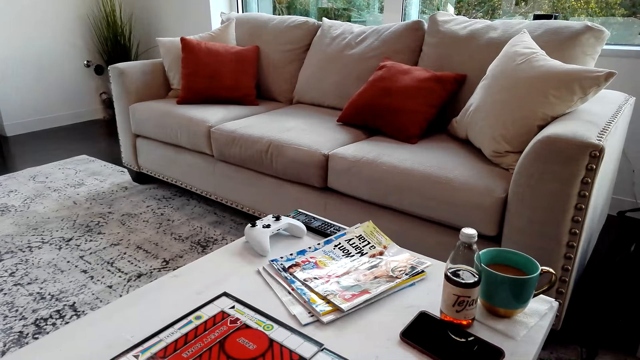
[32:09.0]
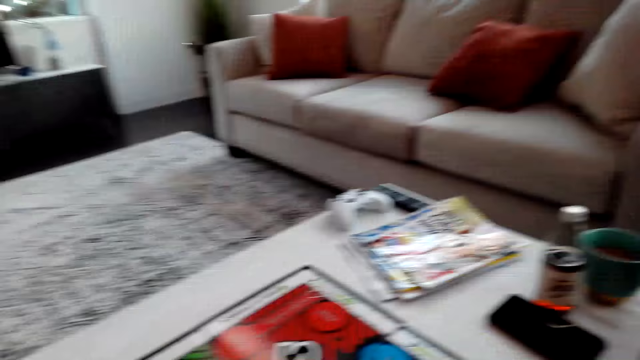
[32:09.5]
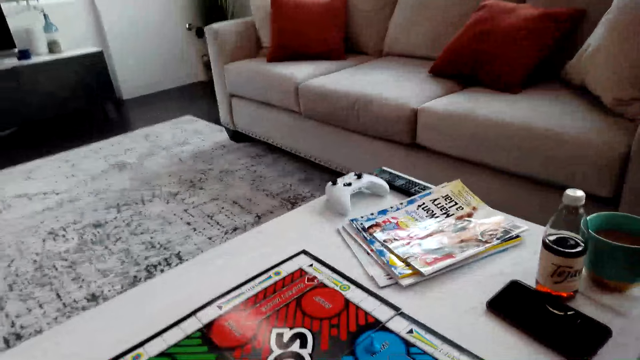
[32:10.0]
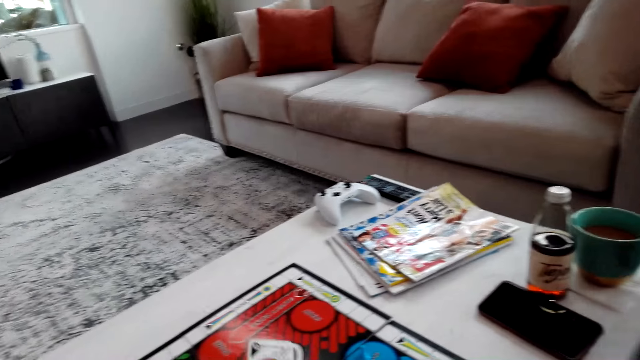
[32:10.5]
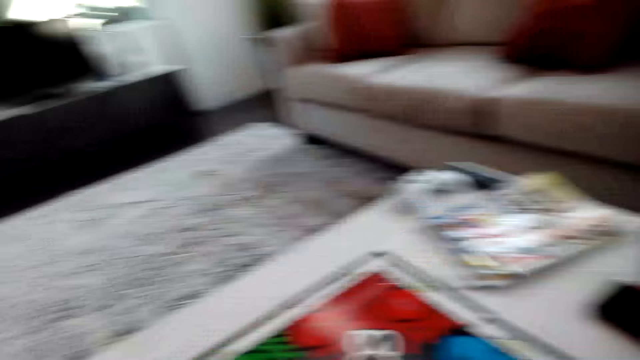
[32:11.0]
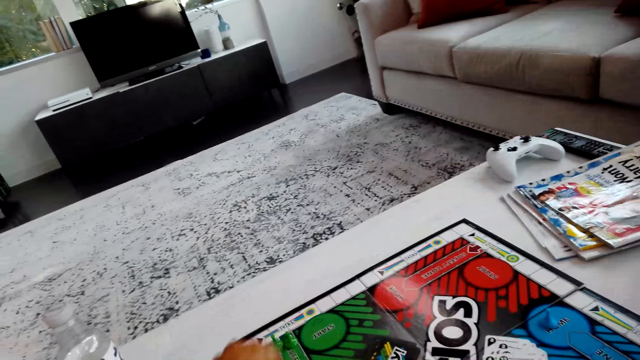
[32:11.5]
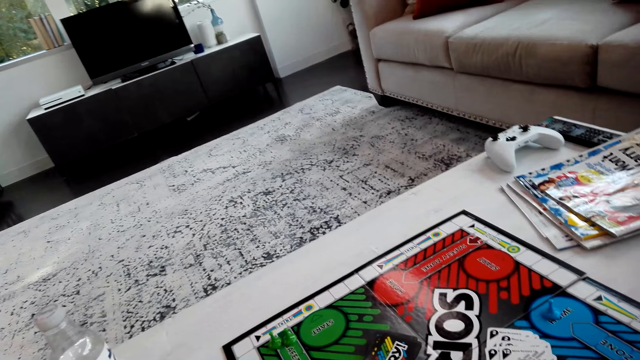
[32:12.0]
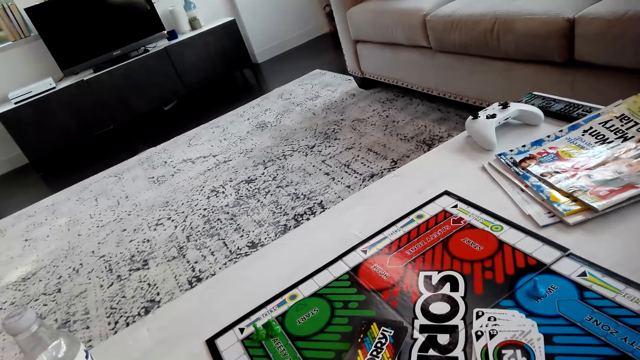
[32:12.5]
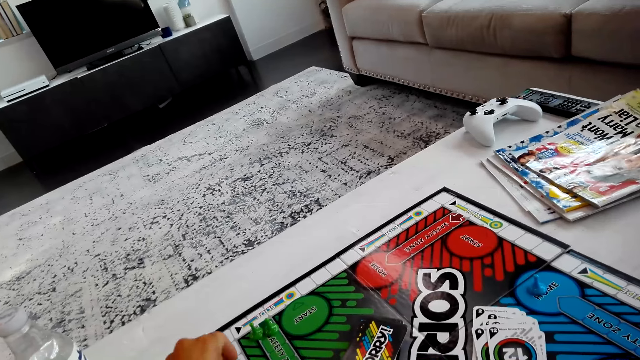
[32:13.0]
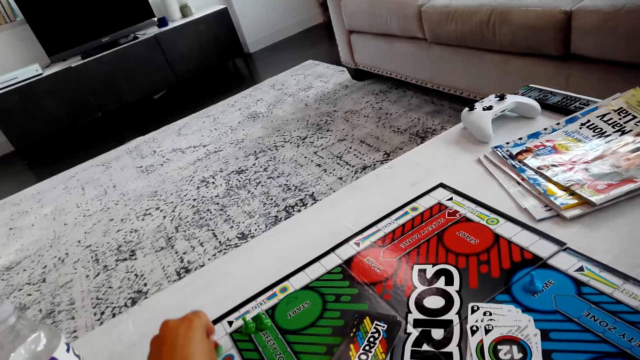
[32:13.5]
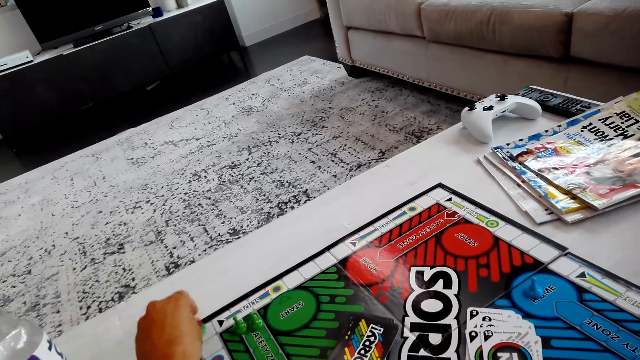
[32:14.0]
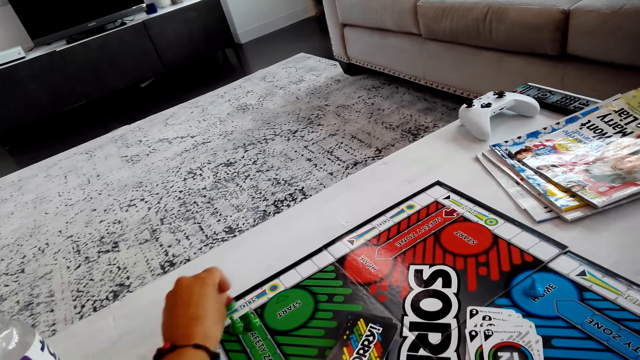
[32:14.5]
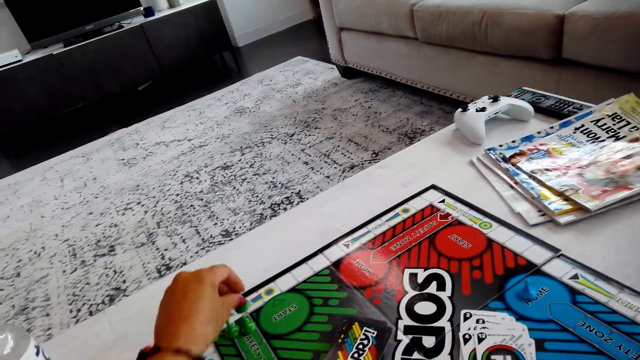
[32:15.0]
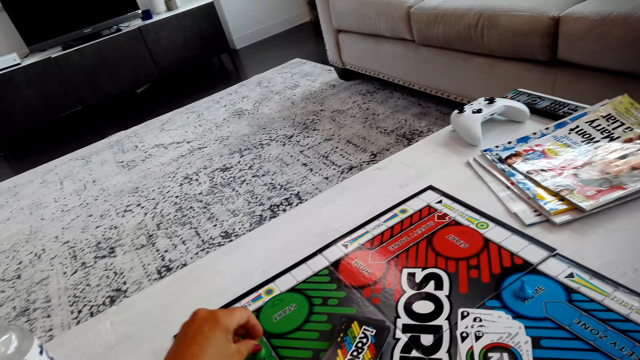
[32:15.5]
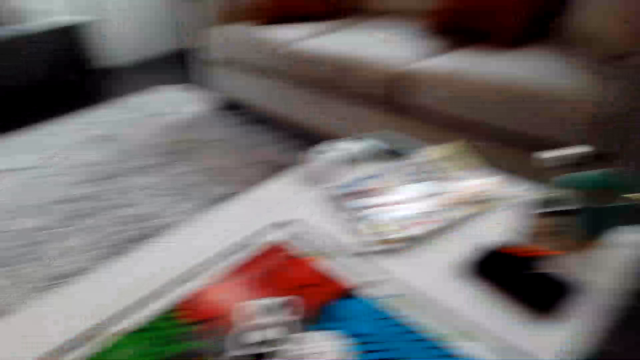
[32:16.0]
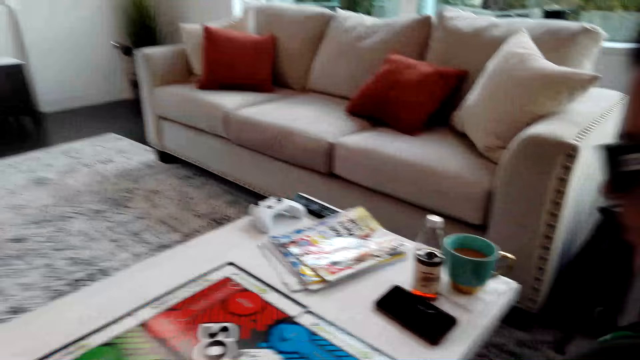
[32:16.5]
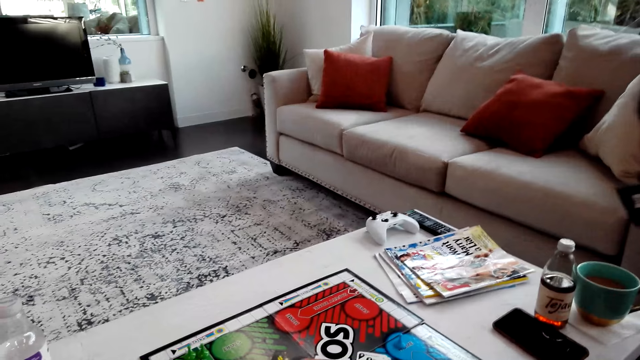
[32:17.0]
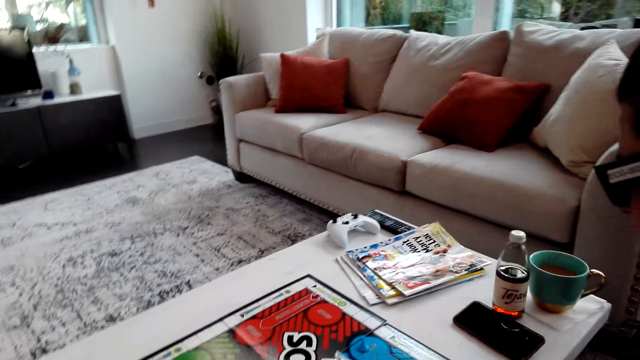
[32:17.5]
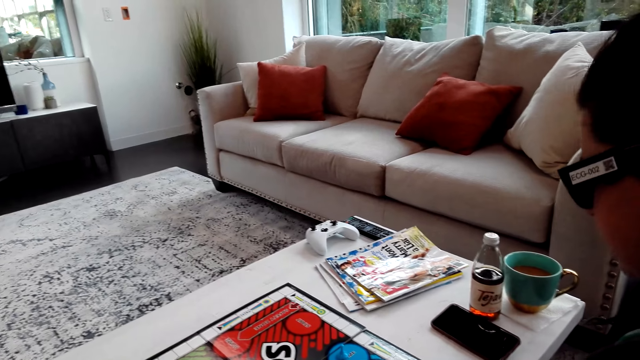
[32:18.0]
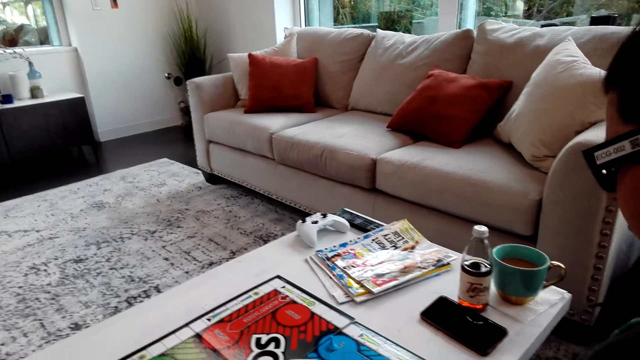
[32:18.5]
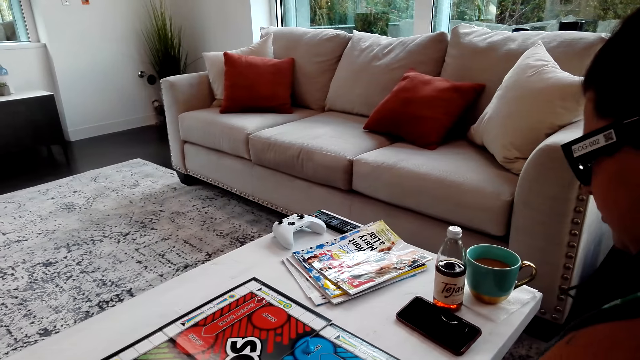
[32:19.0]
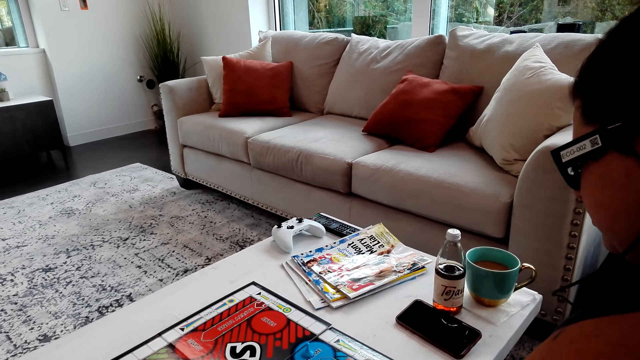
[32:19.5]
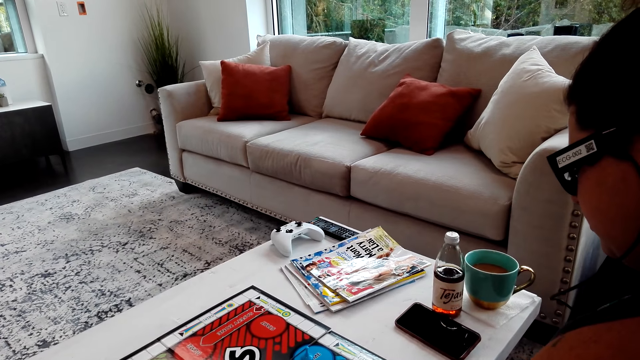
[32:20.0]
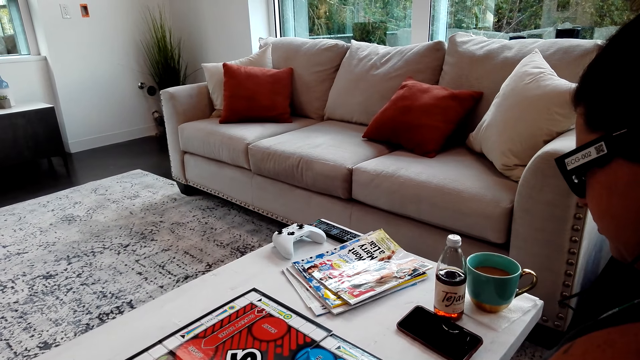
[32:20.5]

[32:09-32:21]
The camera wearer drops cards on the table.

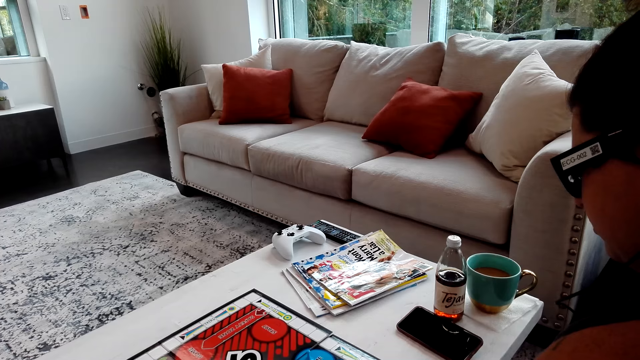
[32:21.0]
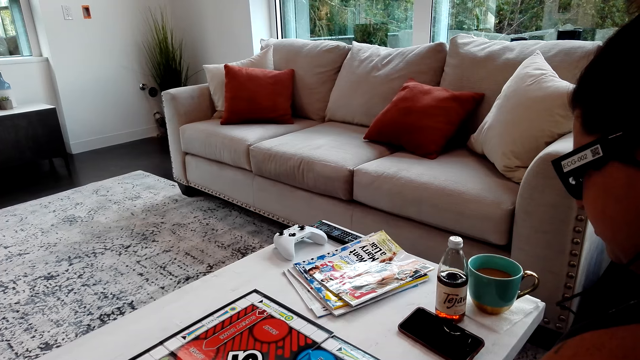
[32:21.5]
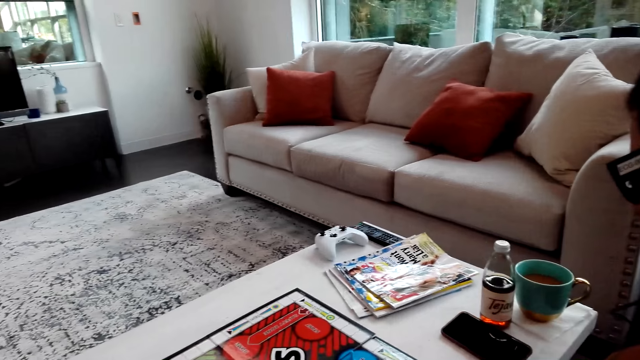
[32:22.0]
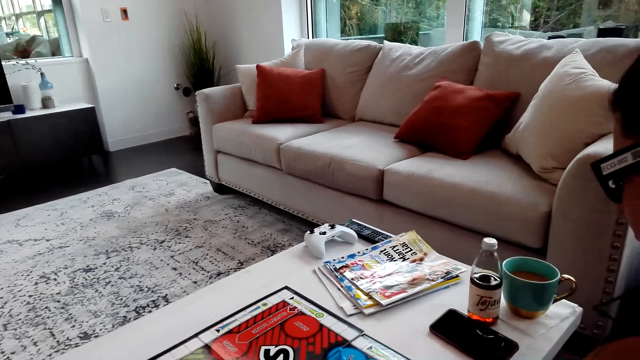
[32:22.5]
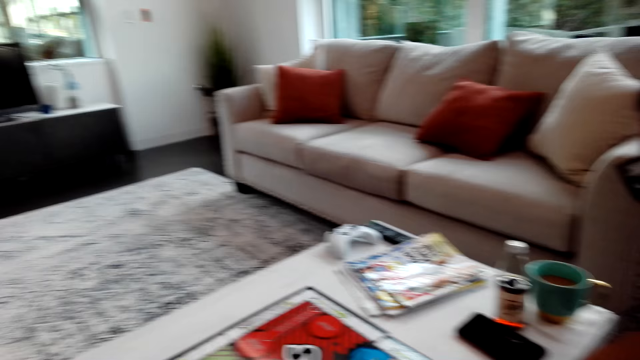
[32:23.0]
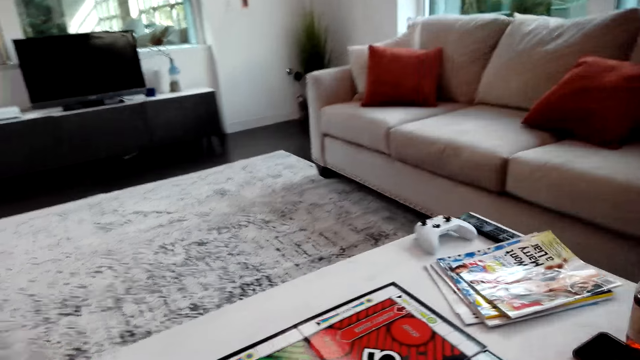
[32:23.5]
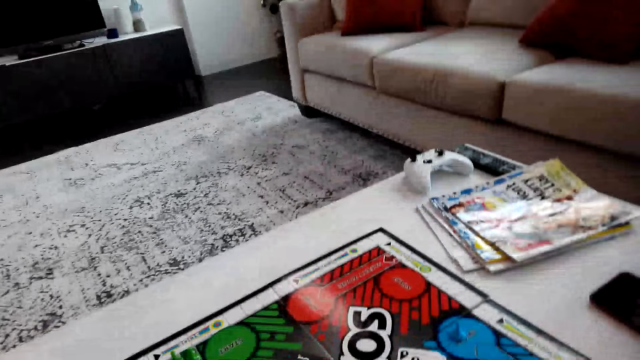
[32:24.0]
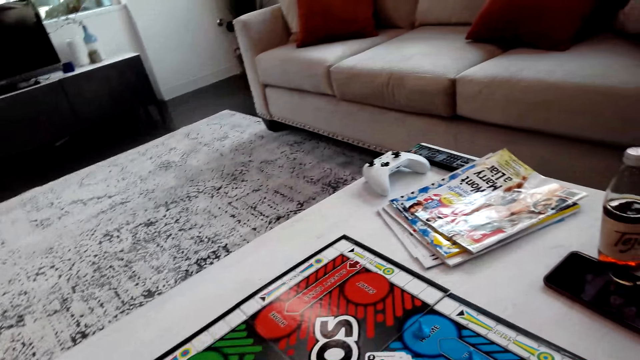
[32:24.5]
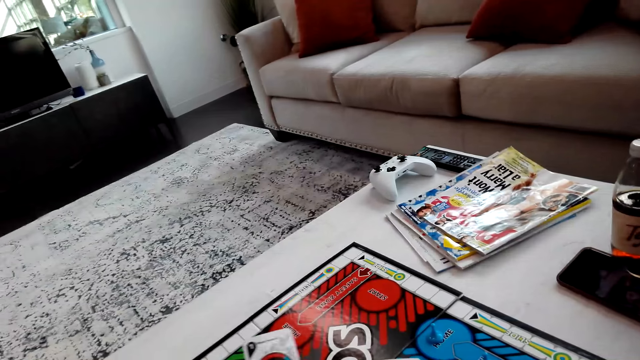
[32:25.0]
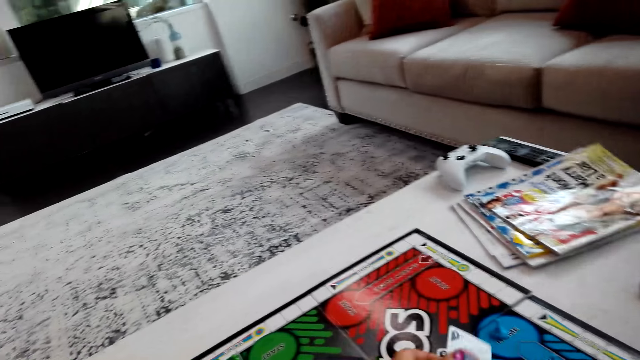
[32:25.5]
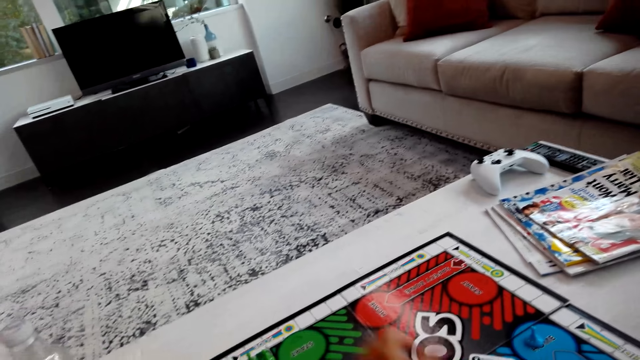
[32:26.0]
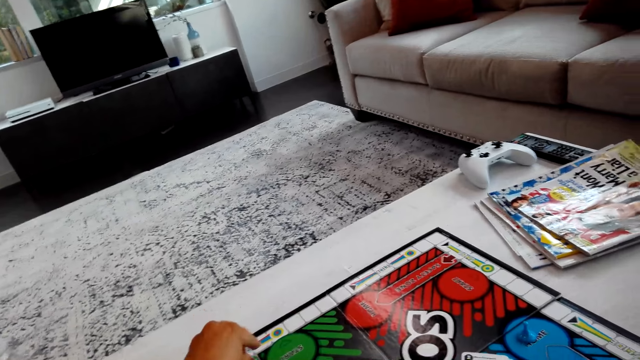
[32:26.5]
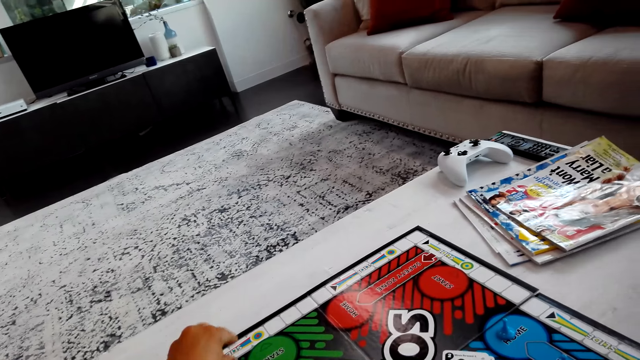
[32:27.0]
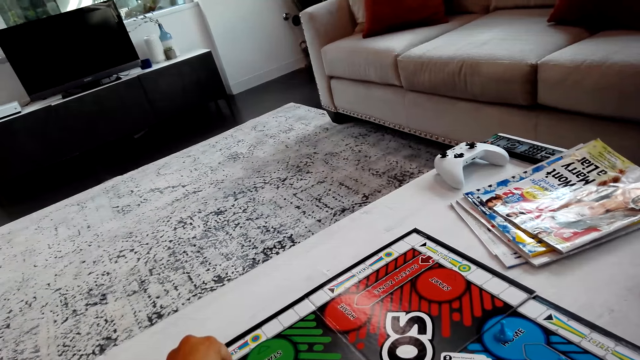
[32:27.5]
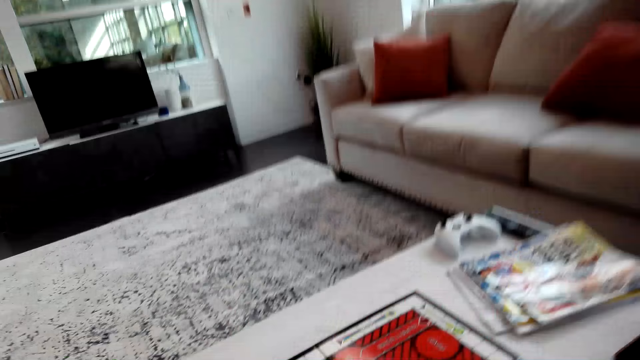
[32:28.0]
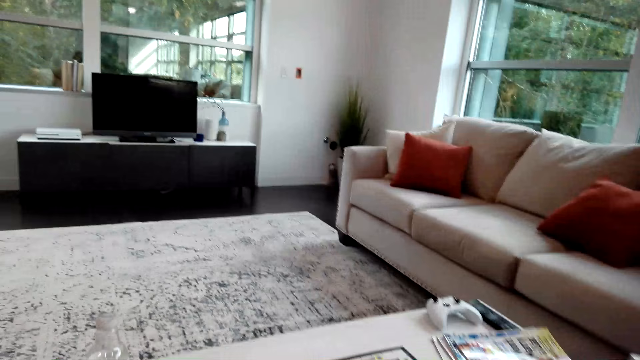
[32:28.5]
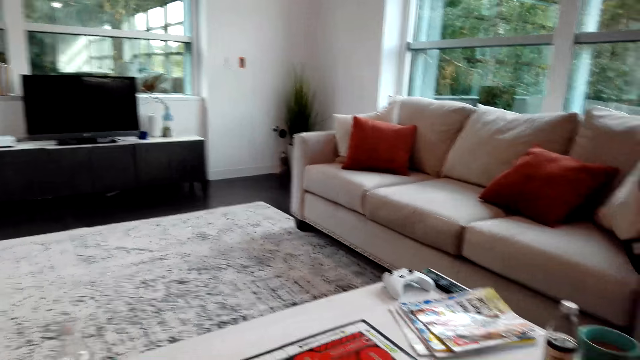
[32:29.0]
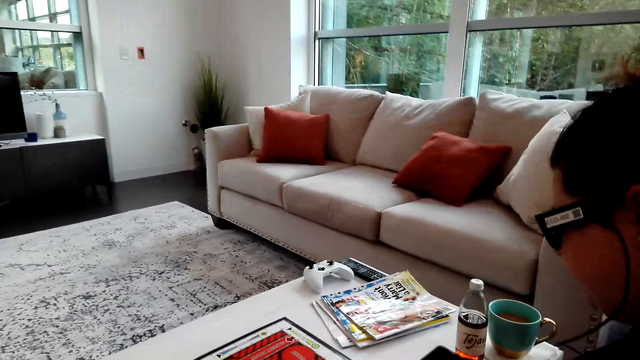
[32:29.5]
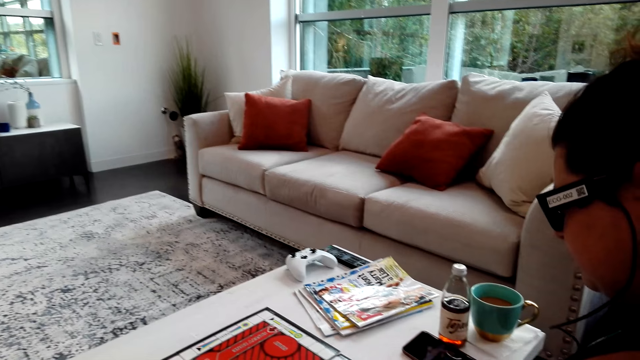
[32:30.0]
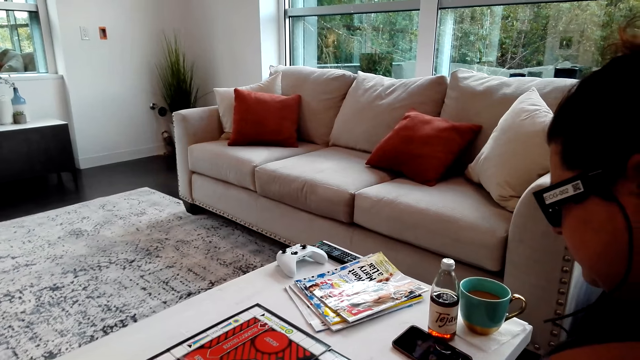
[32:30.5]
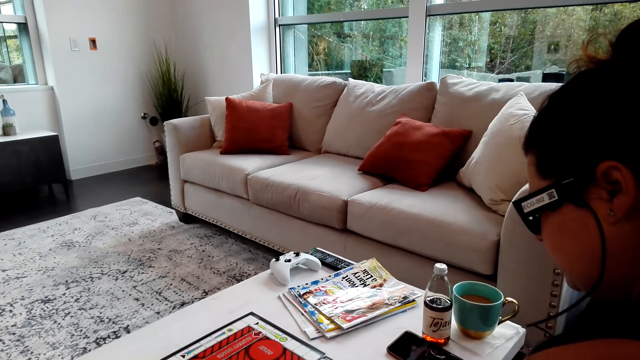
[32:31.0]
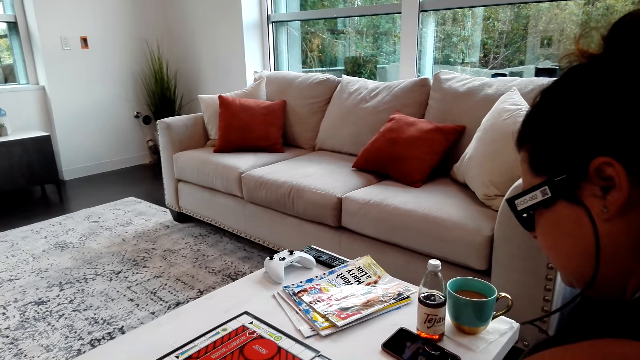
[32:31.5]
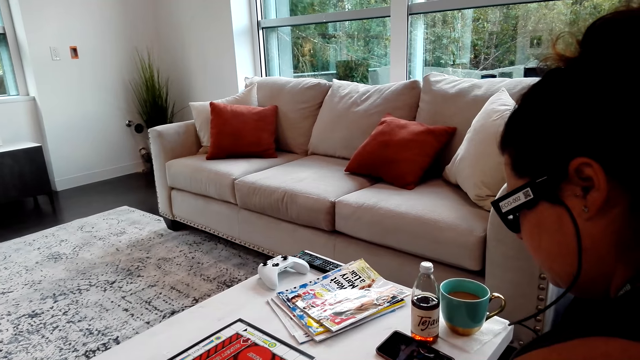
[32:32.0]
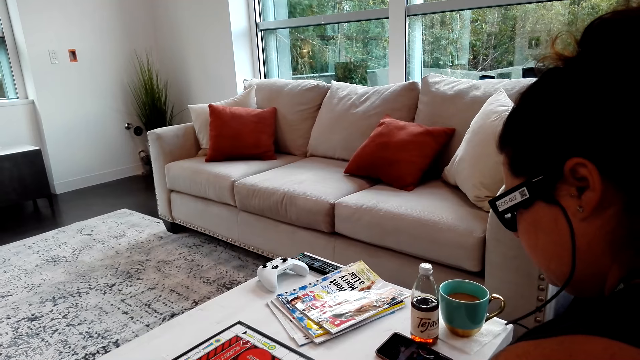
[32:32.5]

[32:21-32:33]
The camera wearer picks up a card.
